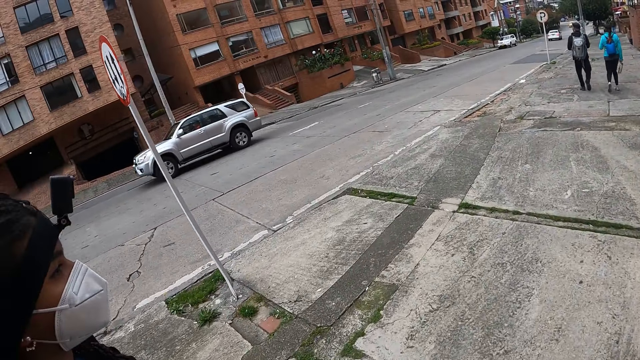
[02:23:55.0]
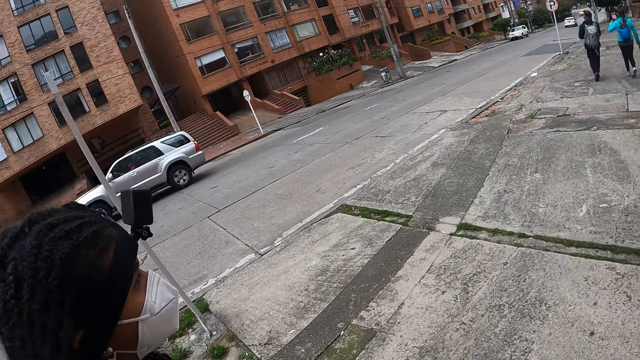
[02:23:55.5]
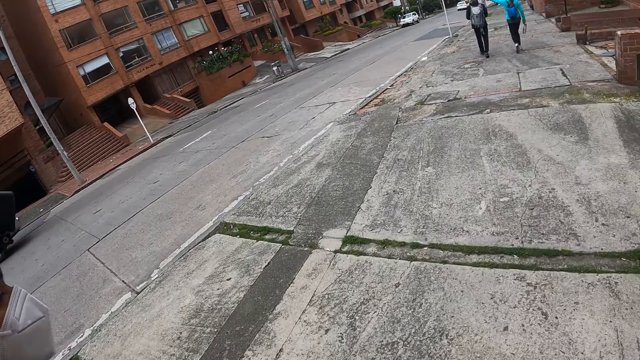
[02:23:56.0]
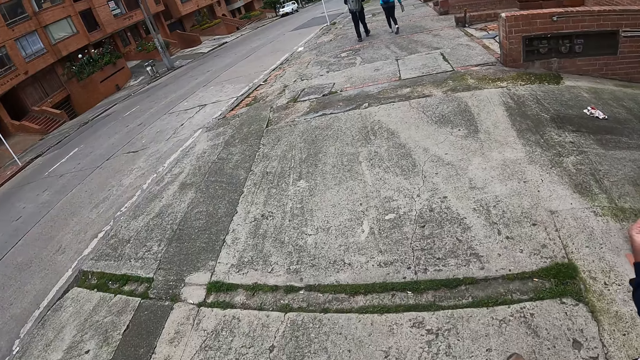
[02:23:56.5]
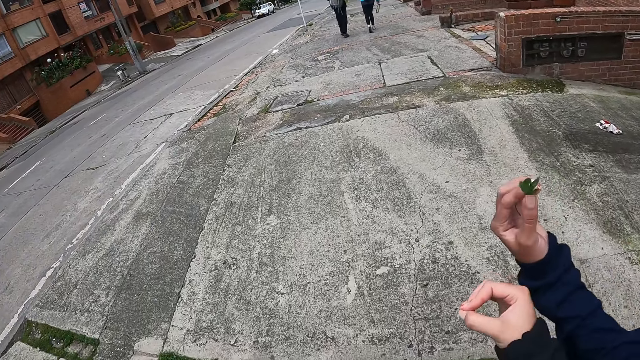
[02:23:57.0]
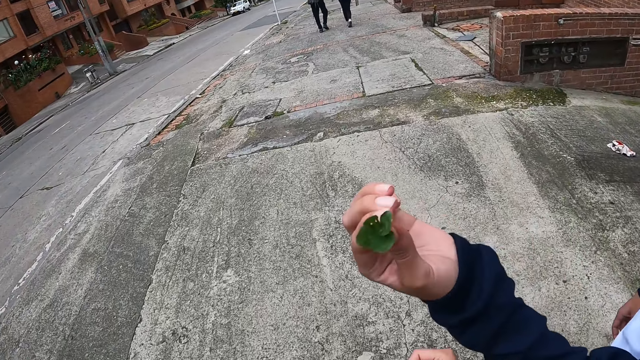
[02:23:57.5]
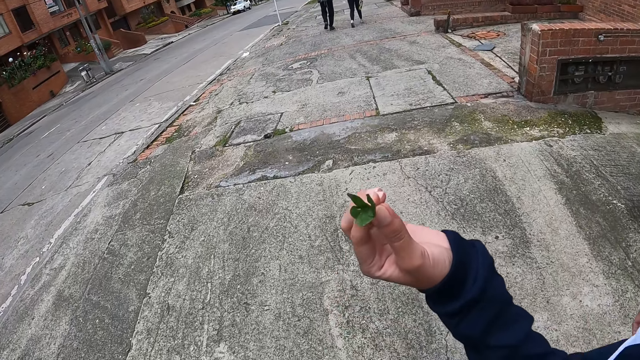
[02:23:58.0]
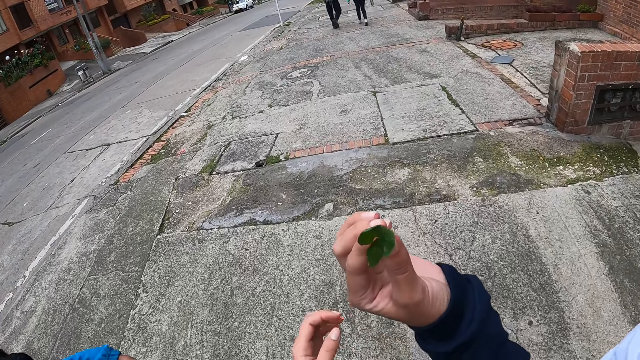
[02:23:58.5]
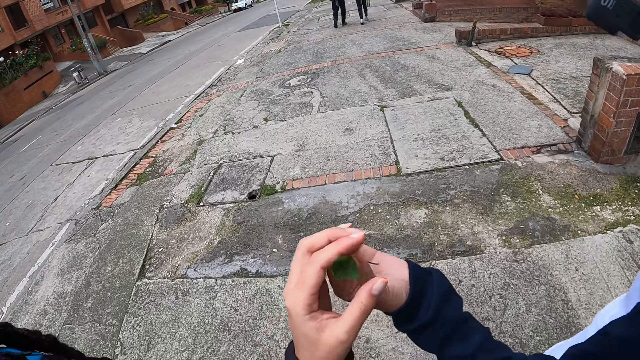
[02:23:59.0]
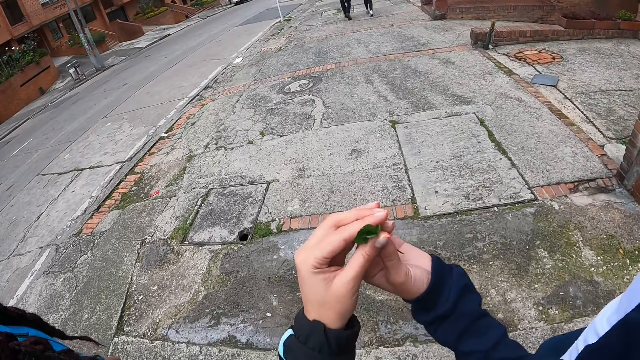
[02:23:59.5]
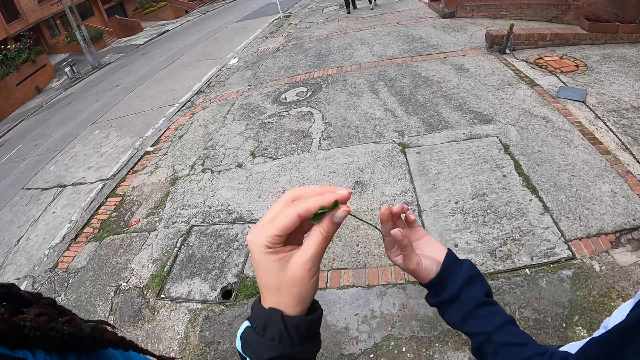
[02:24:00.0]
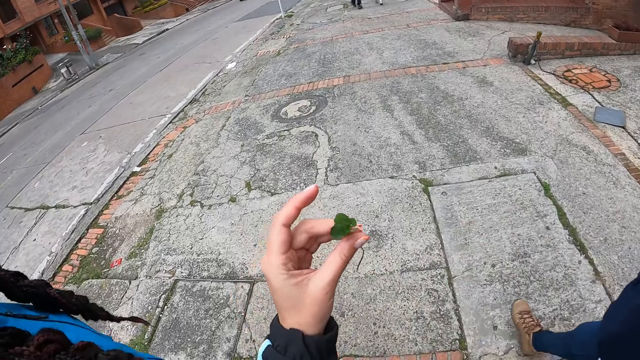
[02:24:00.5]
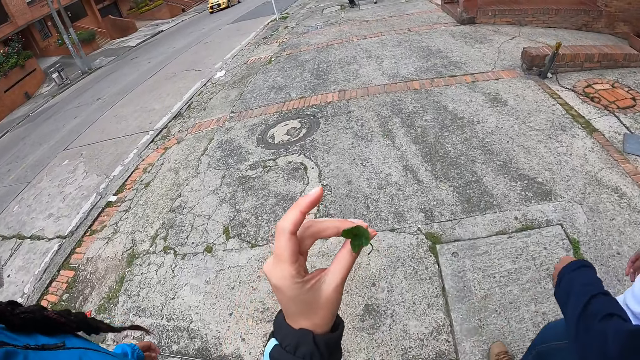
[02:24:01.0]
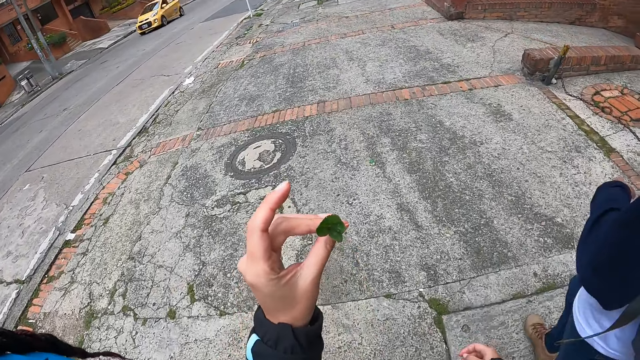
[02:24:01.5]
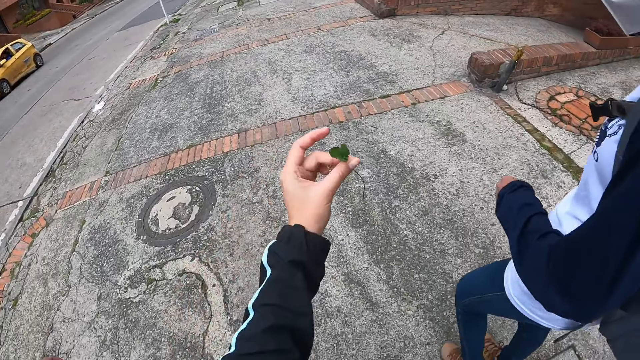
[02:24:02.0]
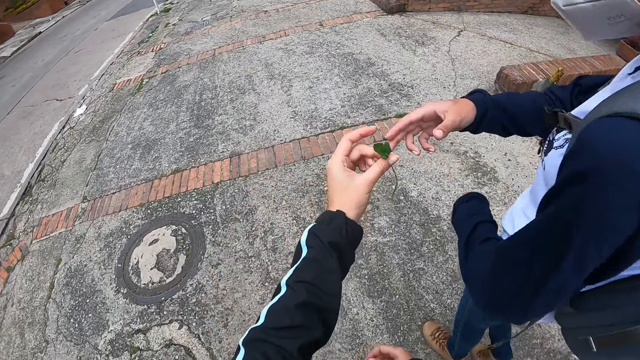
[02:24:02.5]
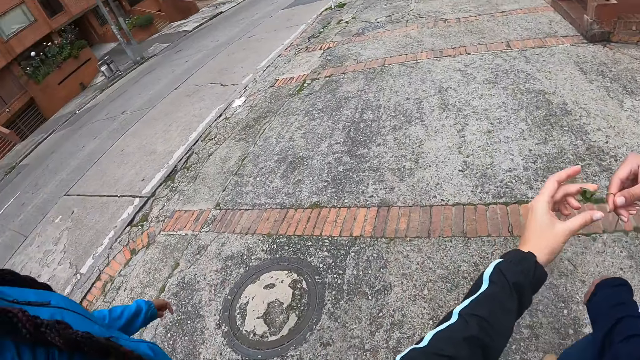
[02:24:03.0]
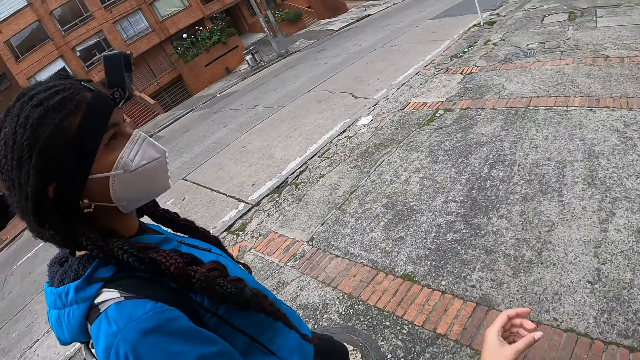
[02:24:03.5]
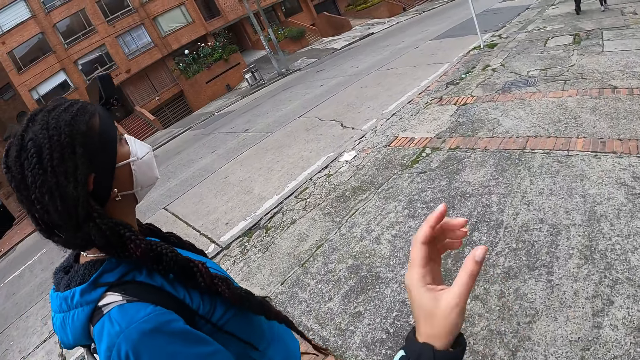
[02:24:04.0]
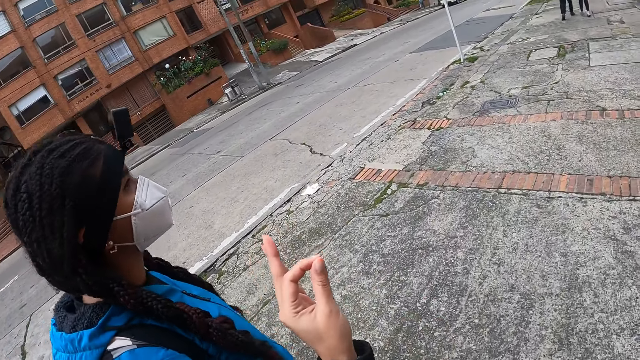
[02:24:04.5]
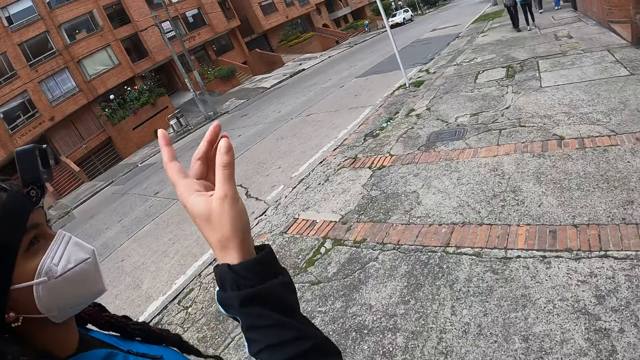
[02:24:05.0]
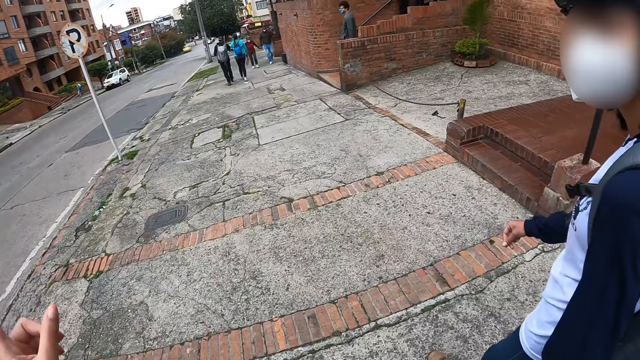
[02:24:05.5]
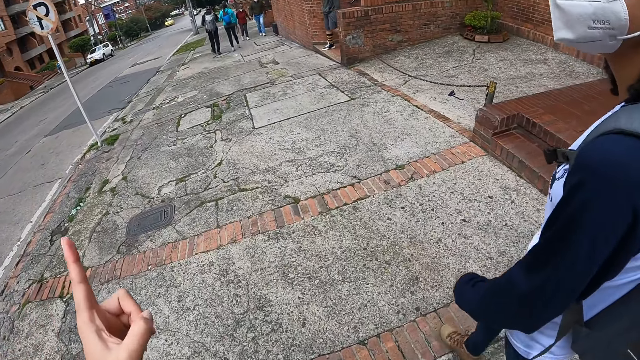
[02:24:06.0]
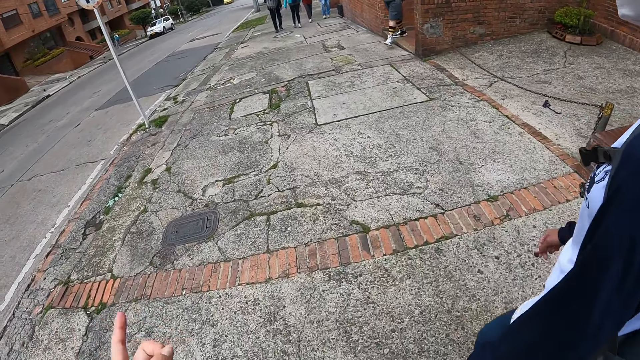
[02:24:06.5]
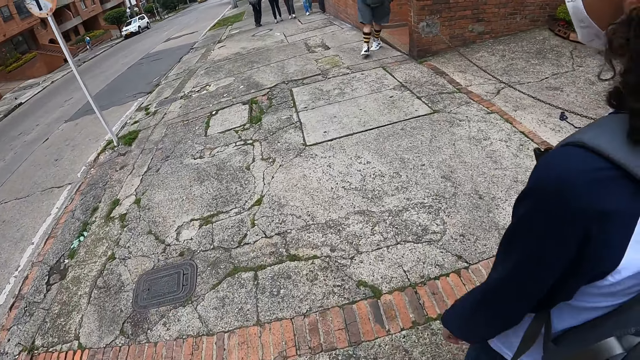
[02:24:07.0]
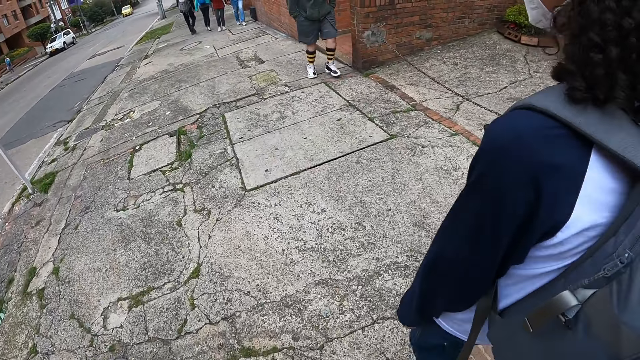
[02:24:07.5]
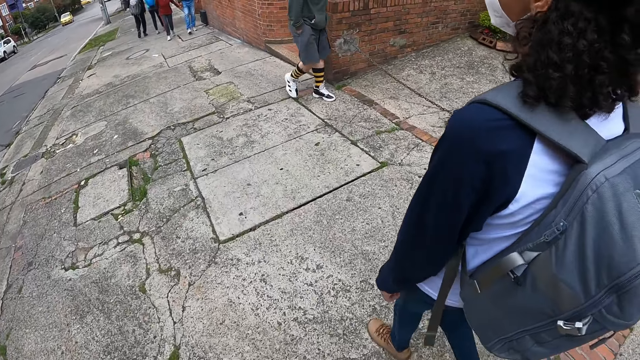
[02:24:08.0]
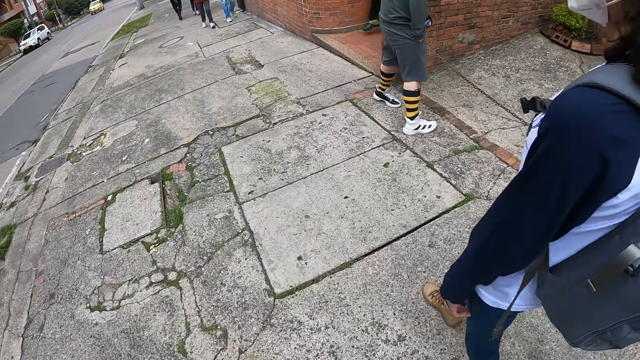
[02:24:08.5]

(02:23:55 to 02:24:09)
A woman holds a flower or leaf in her left hand. The camera wearer takes the flower from the woman with her left hand. She walks on the sidewalk. She stares at the leaf. She gives the flower in her left hand to the woman. She points at something. She walks on the sidewalk.

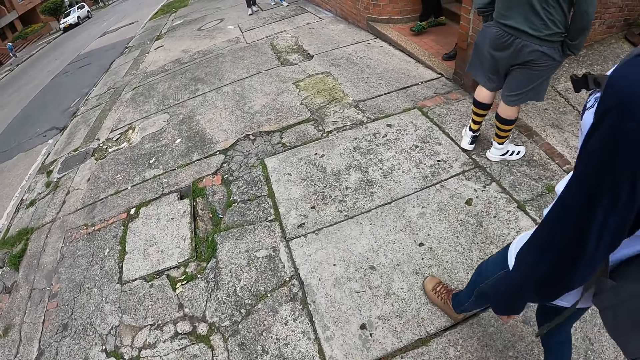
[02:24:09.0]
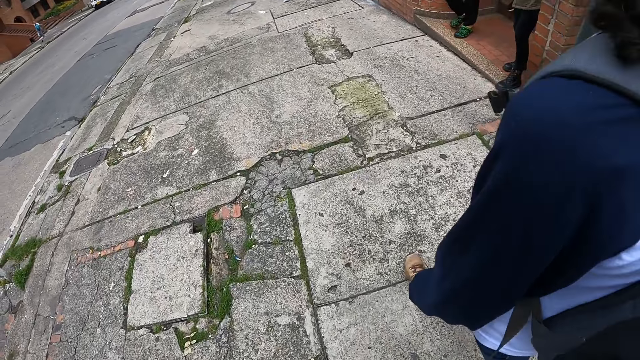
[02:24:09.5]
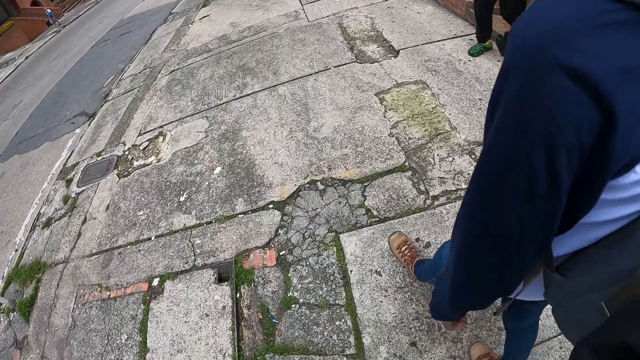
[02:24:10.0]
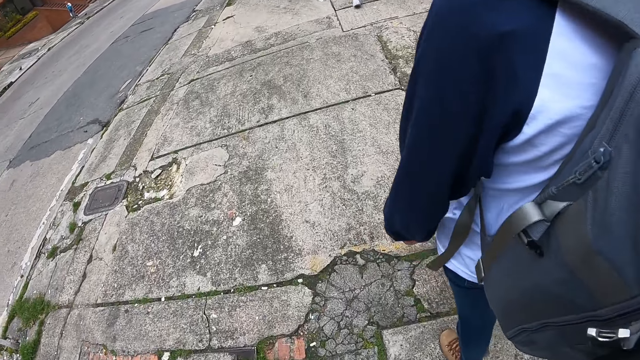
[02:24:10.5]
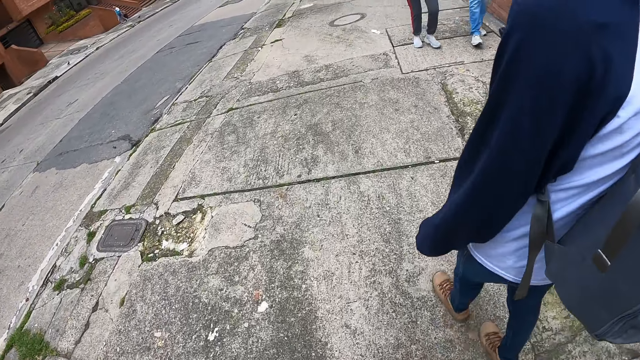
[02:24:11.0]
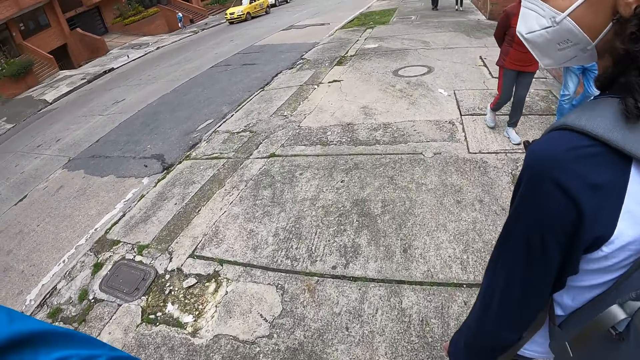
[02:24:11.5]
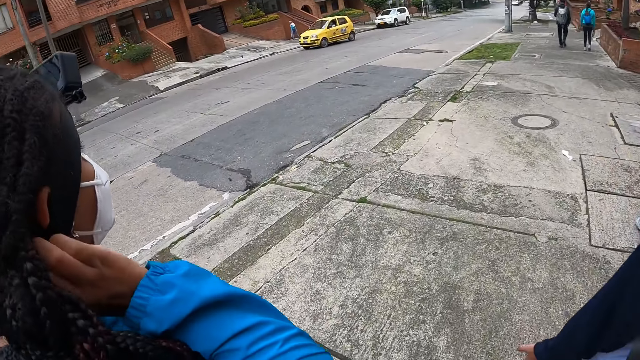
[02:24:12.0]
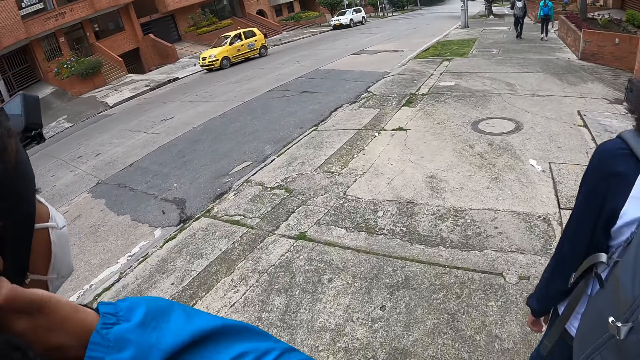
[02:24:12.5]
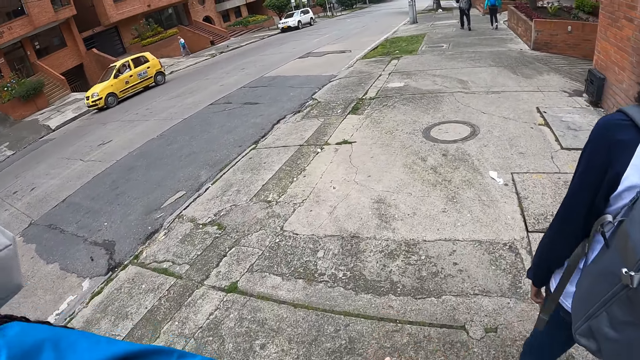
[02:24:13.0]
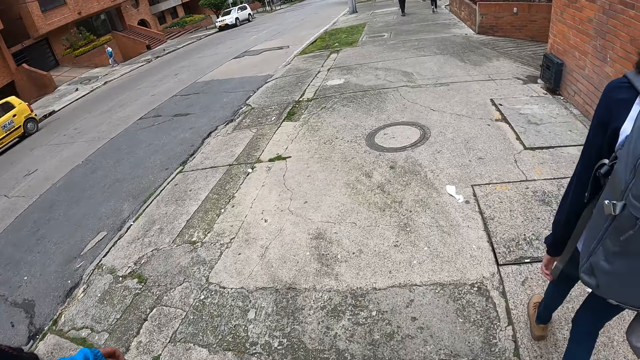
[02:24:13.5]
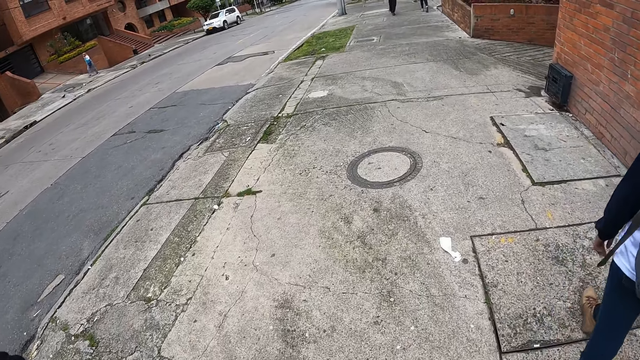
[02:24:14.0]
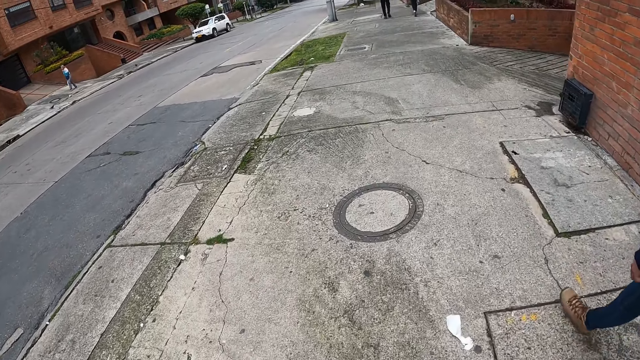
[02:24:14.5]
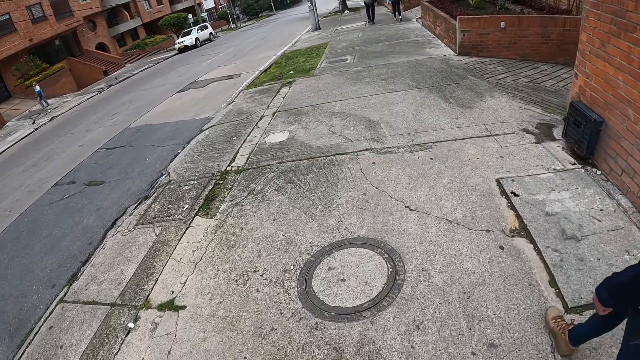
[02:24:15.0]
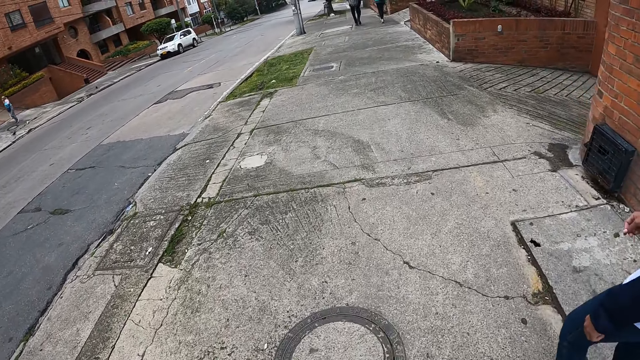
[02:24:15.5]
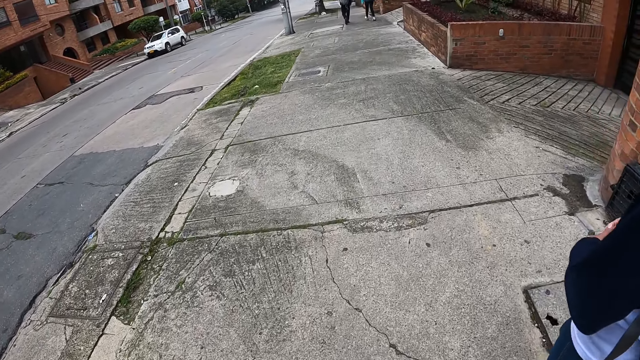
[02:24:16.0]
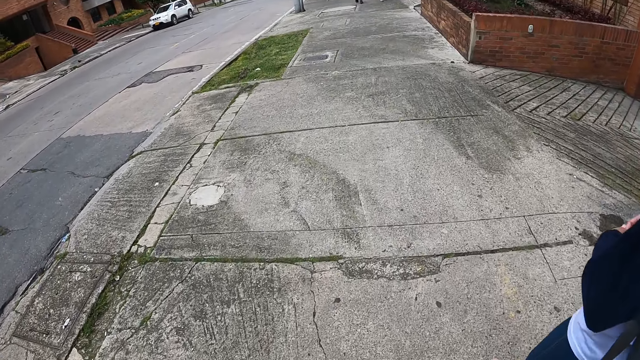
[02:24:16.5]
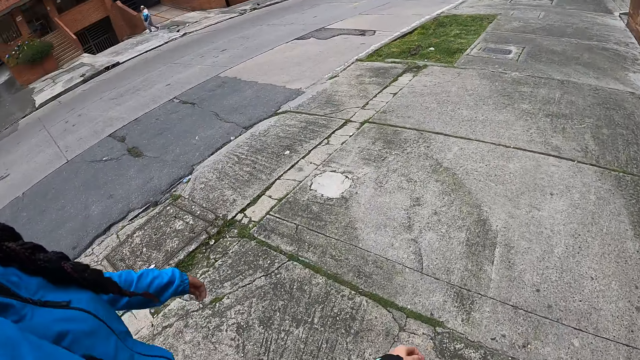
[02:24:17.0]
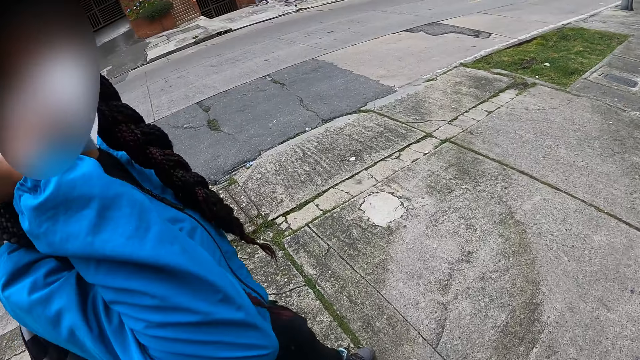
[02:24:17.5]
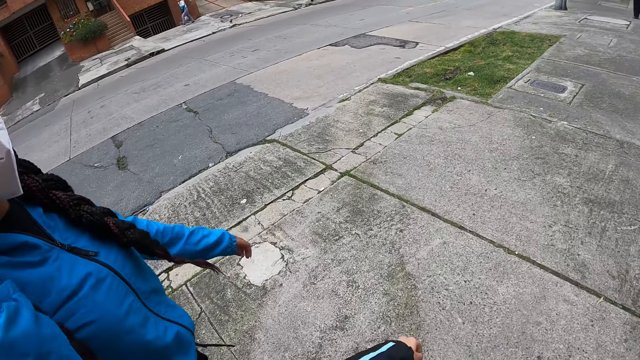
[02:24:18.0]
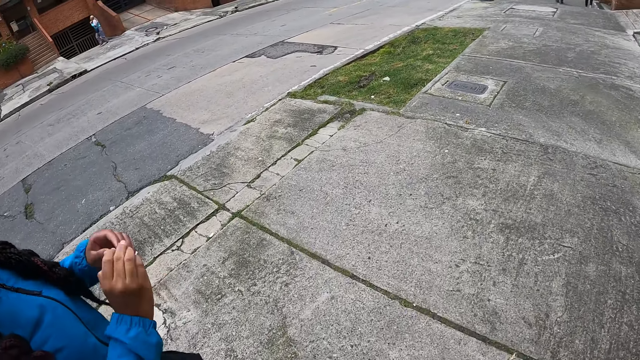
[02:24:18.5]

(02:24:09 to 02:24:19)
The camera wearer walks past a man. They walk past another man. They walk past another man and one more man. A person holds the leaf. Another person touches her hair.
